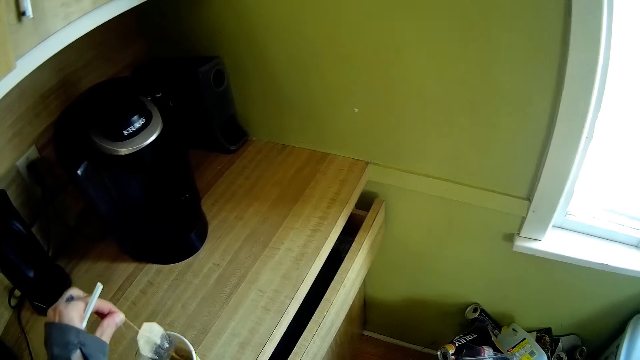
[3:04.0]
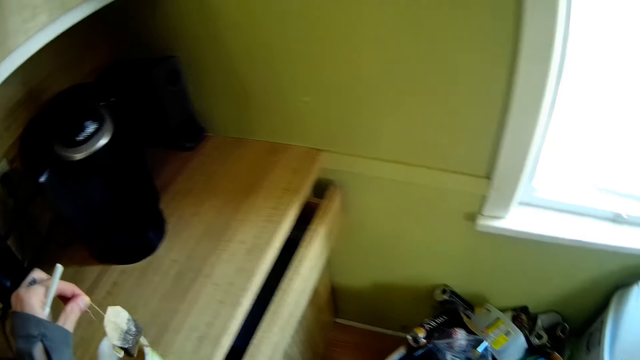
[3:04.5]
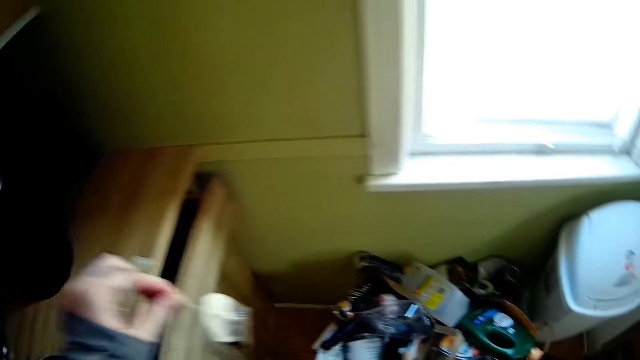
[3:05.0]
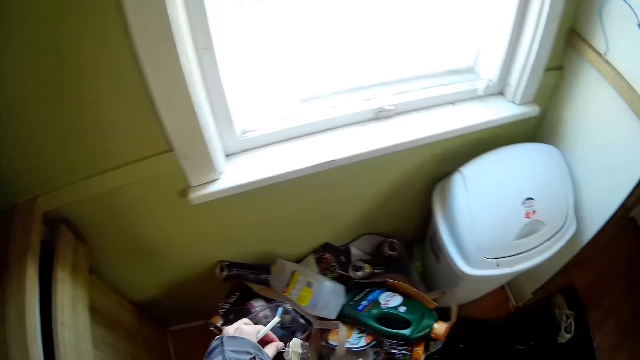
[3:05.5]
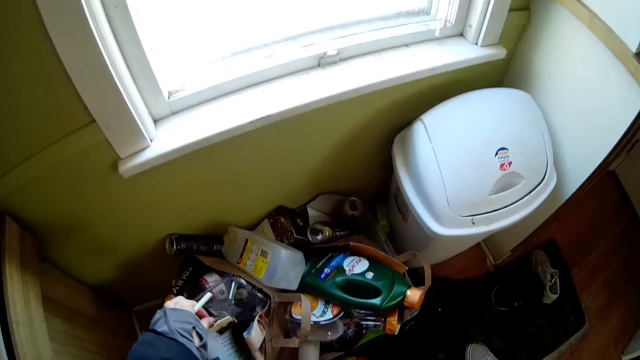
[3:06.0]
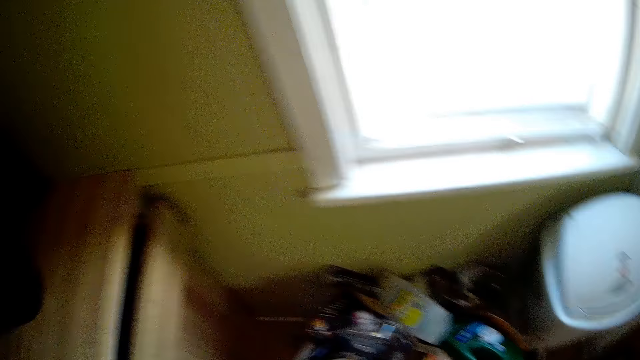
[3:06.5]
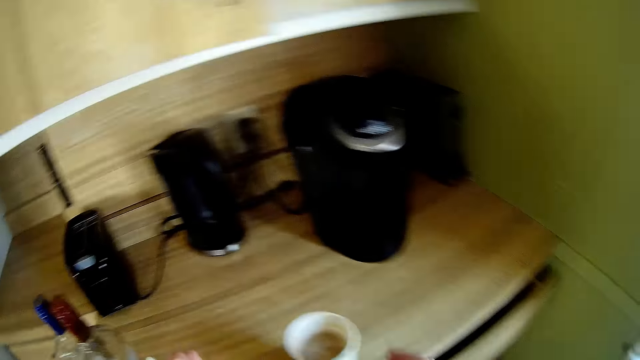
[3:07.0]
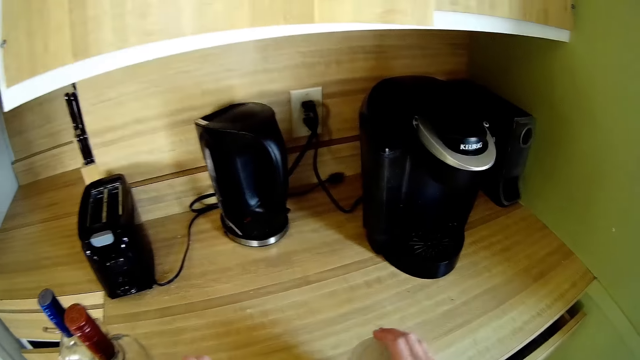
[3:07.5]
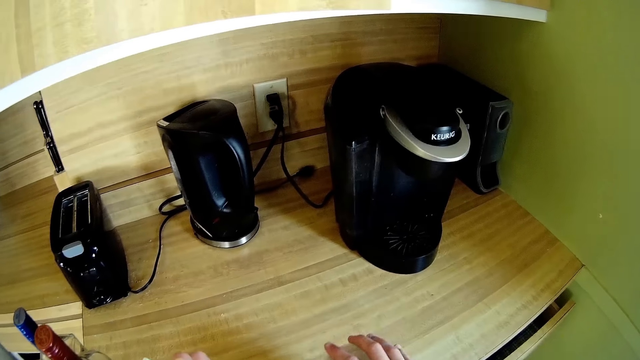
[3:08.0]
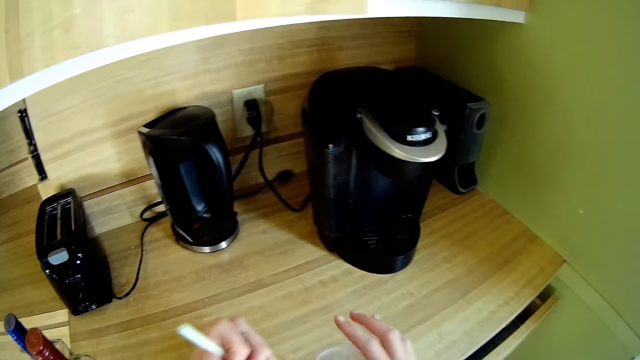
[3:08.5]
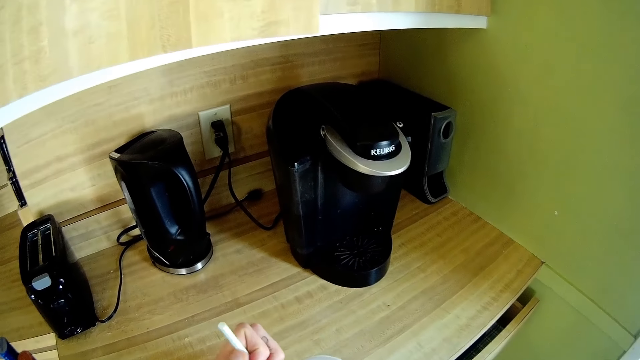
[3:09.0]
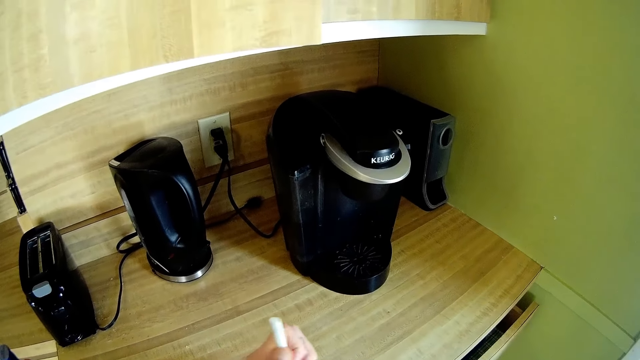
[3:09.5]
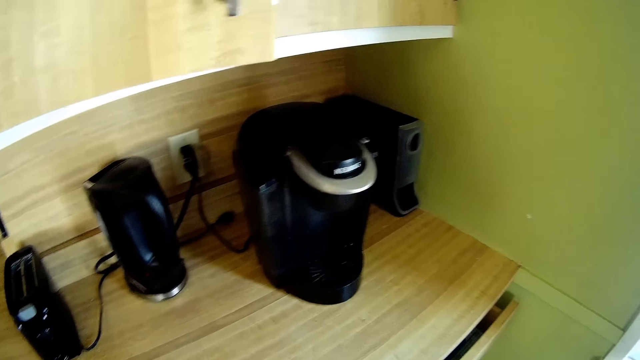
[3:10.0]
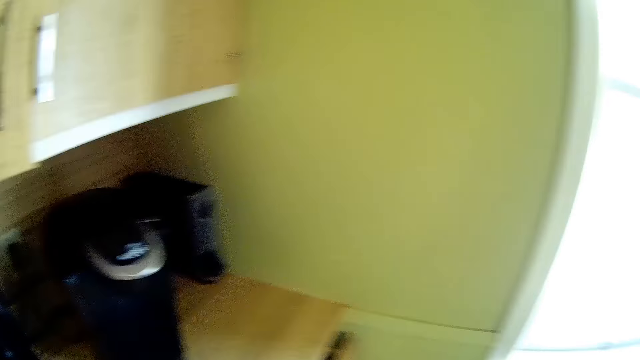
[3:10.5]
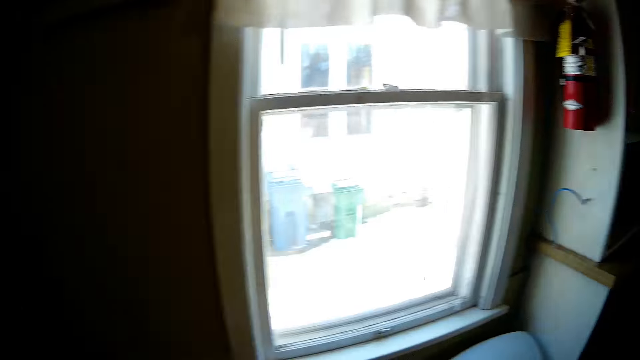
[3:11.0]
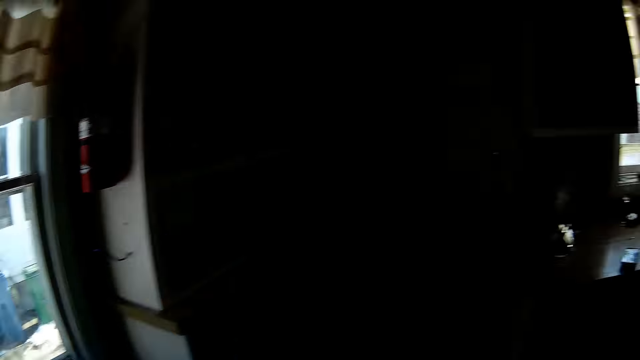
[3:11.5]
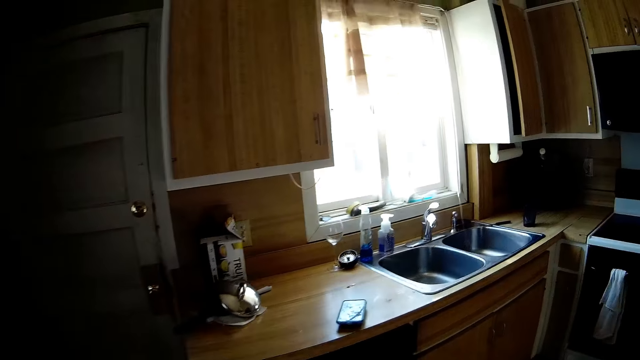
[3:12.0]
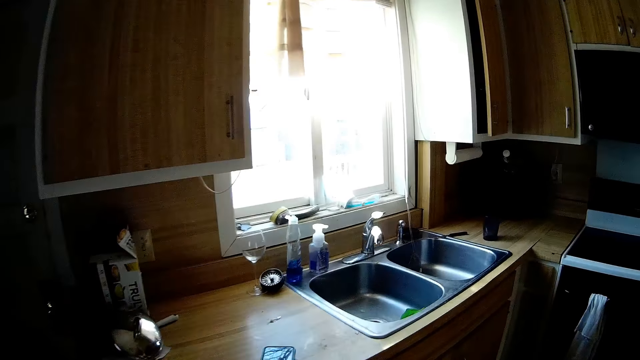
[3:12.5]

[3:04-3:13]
The camera wearer picks up a tea bag from the cup with her left hand. She drops the tea bag in a bin with her left hand. She covers the cup. She places her right hand on the cup. She walks around the kitchen.

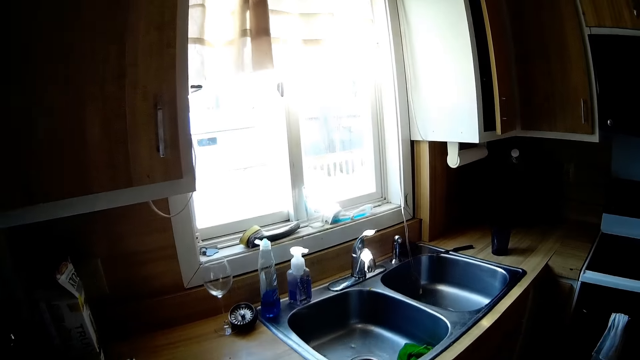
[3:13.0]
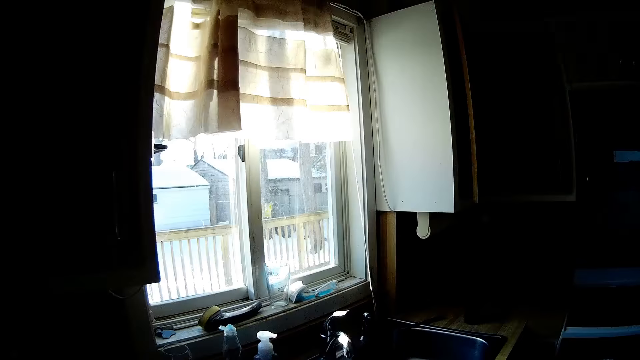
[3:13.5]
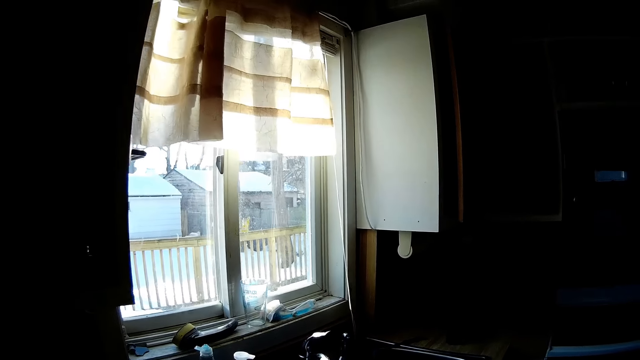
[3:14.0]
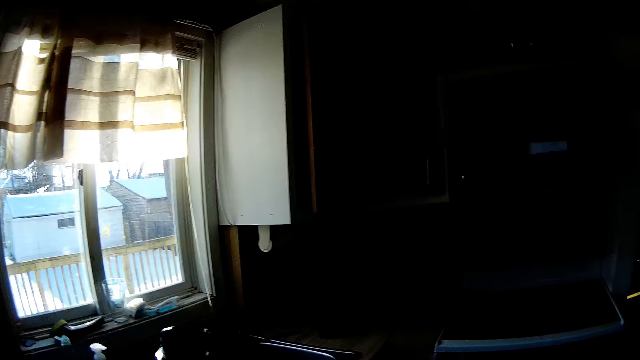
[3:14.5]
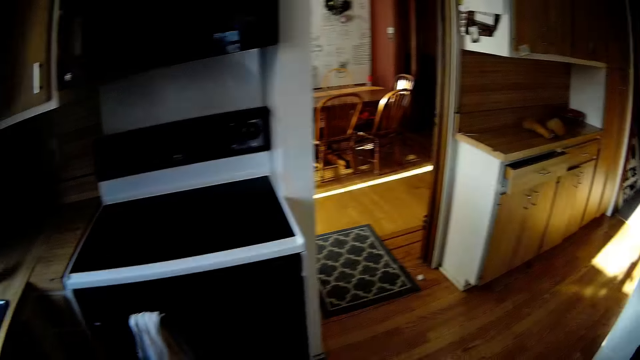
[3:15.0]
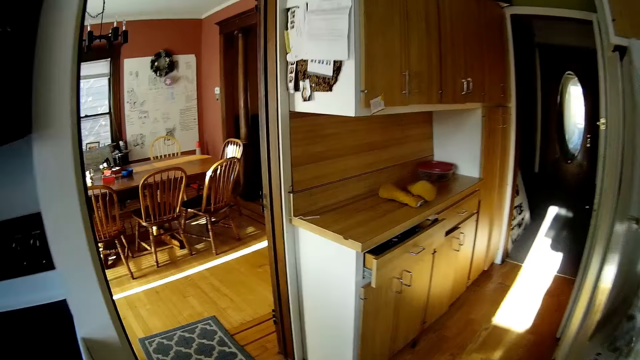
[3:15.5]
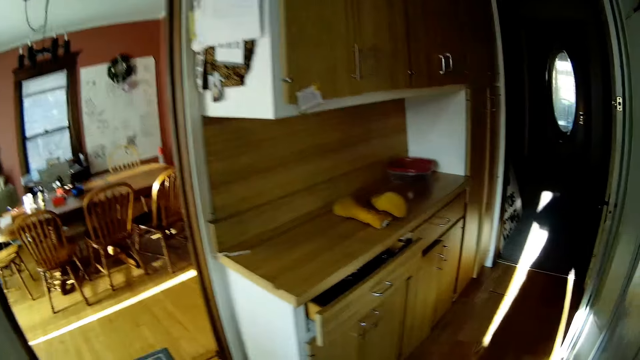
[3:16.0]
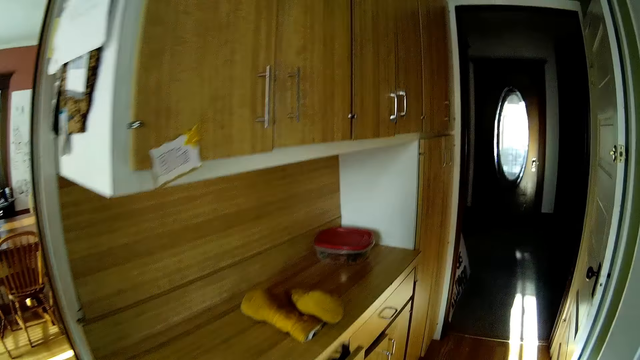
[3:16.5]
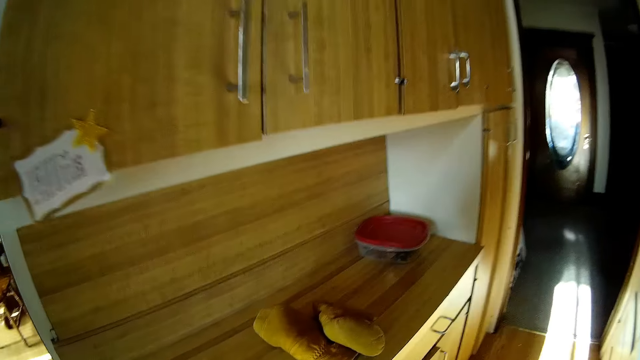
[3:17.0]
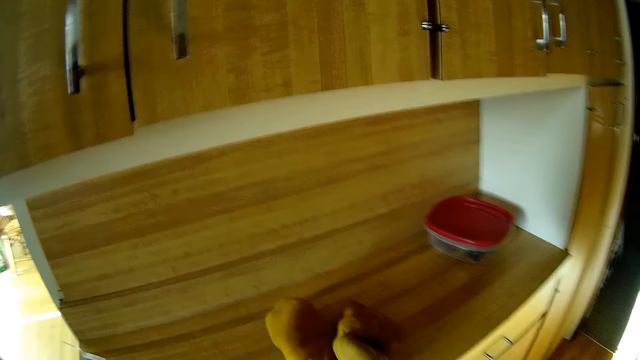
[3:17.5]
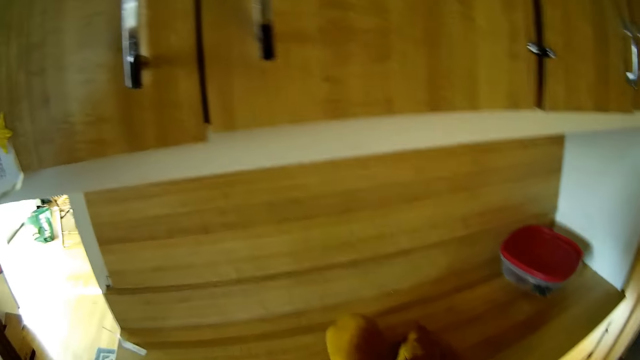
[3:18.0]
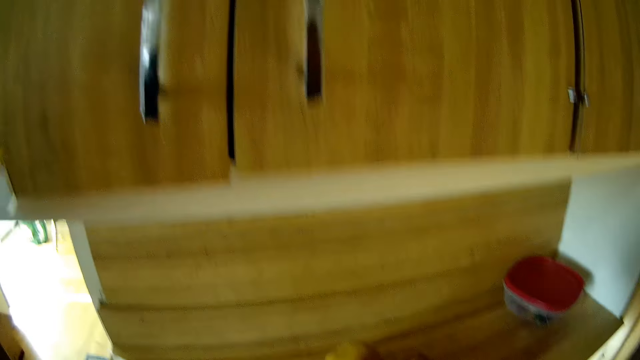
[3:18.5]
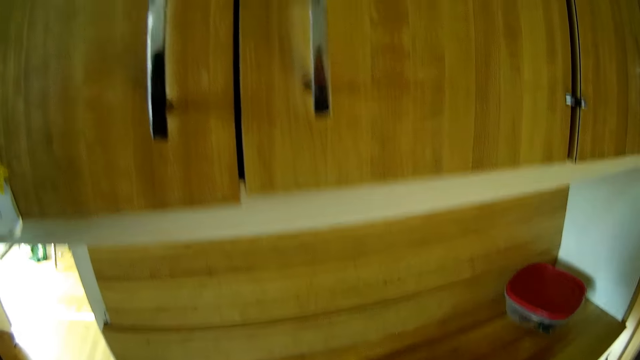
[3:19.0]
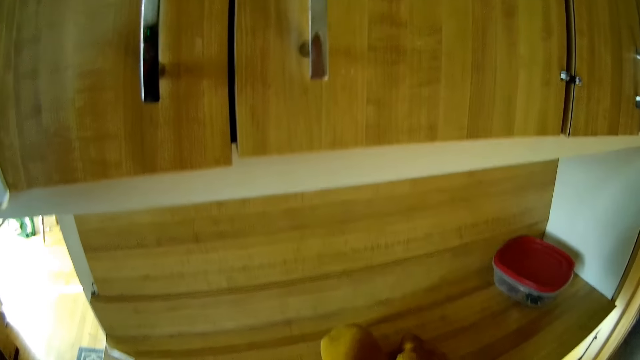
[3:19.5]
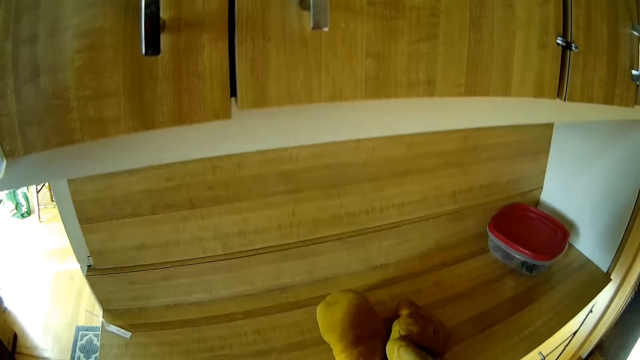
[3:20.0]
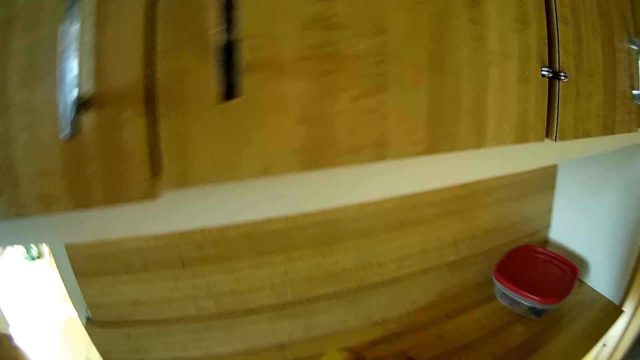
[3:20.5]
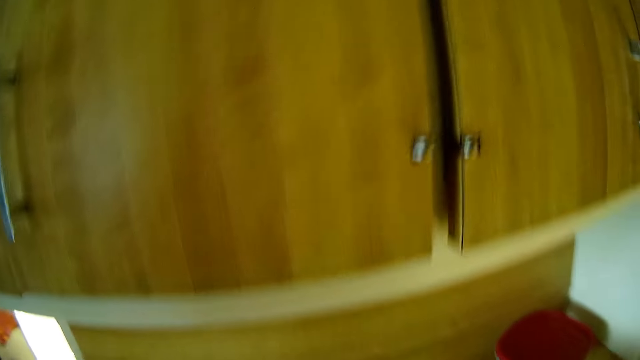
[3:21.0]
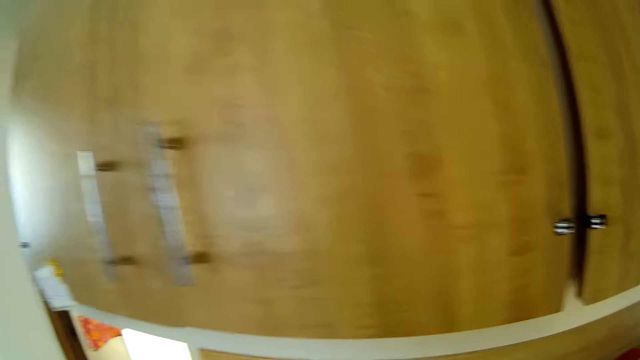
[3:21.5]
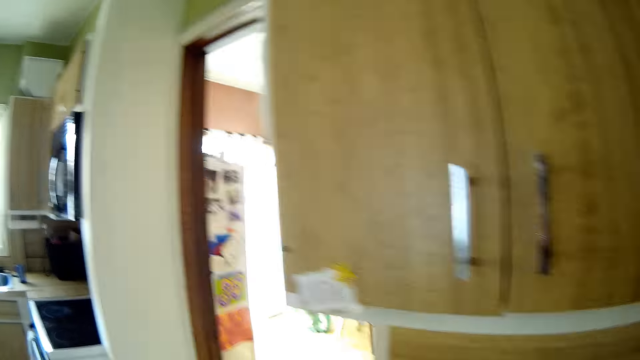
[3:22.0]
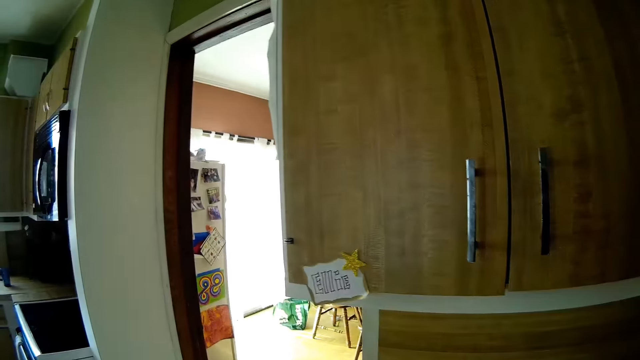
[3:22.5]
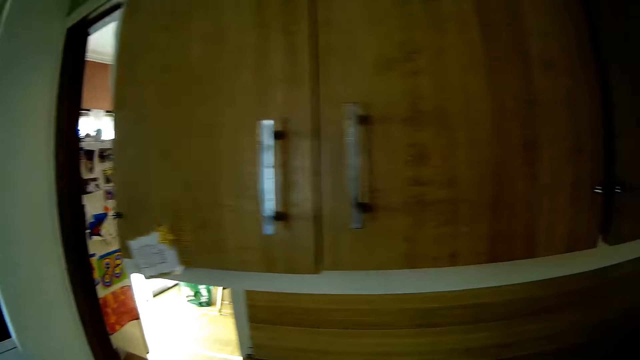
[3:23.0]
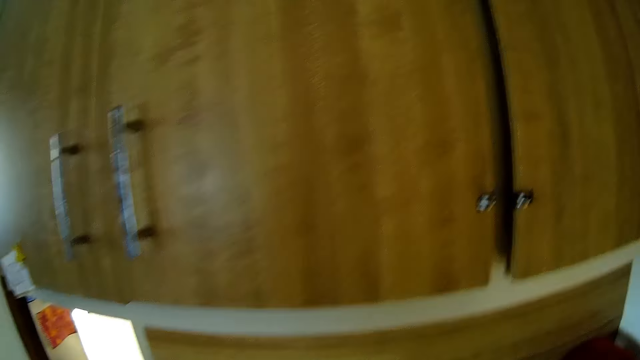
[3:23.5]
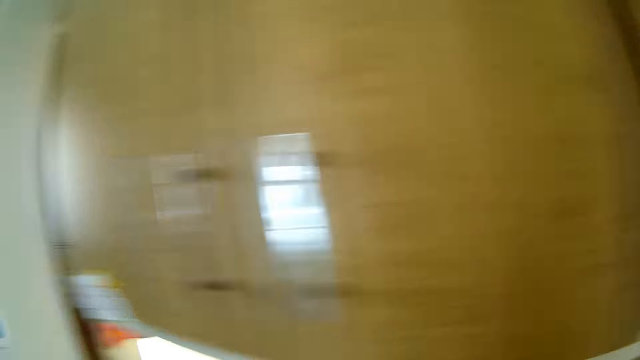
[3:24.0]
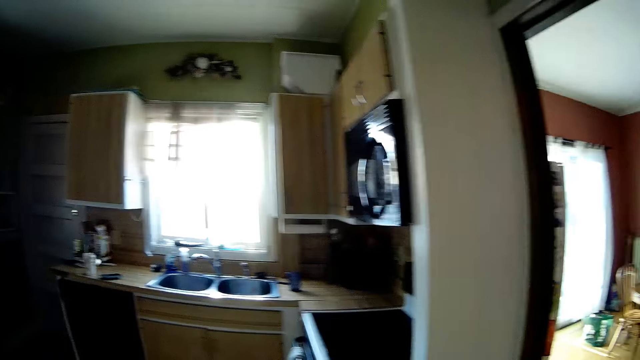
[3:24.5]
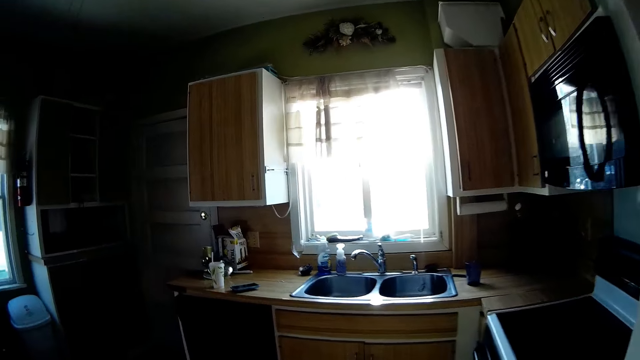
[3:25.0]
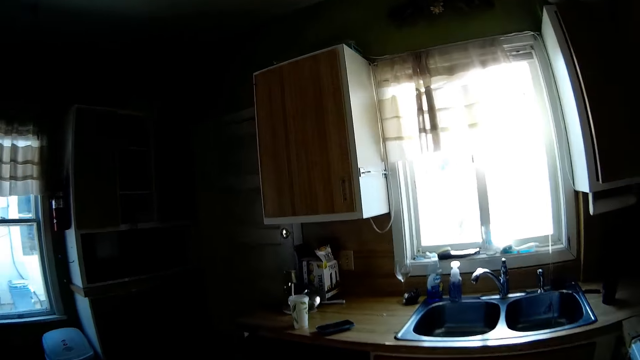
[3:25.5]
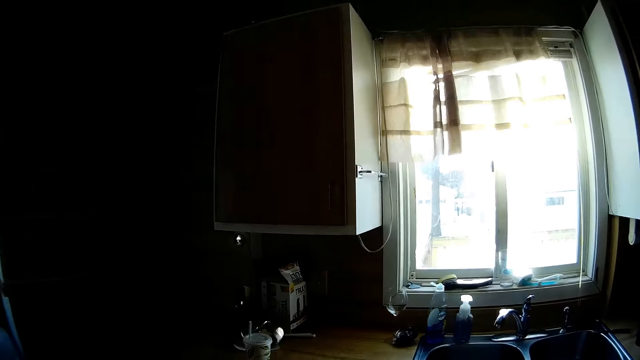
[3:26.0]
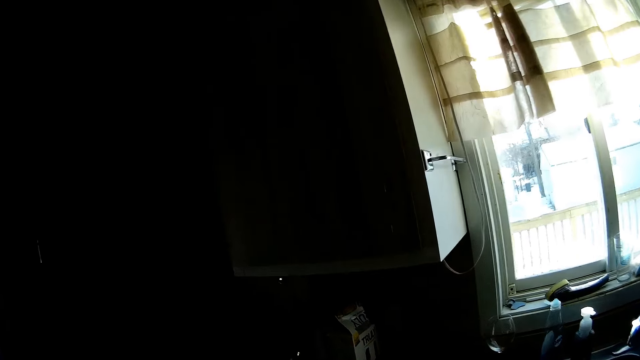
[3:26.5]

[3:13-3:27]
The camera wearer stares at the window and walks around the kitchen. They stare at the countertop. They look around the kitchen. They walk around the kitchen.
